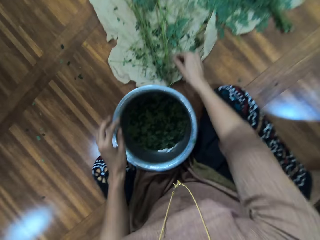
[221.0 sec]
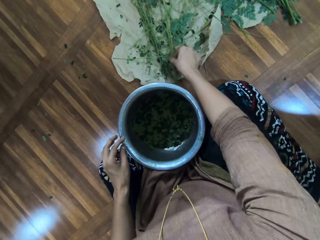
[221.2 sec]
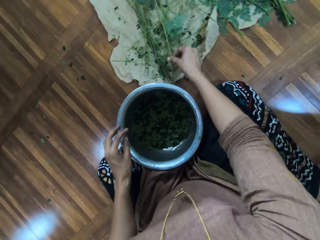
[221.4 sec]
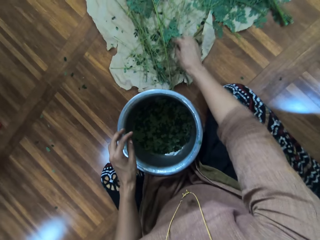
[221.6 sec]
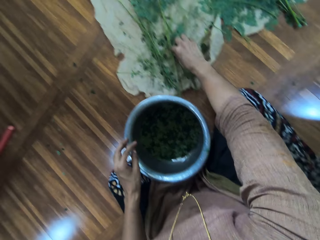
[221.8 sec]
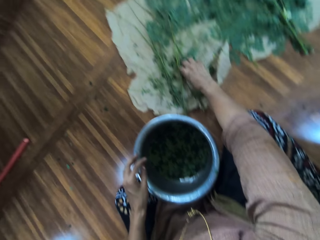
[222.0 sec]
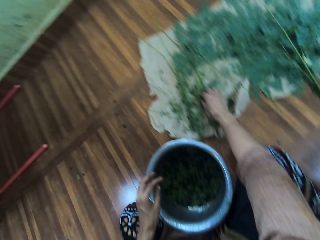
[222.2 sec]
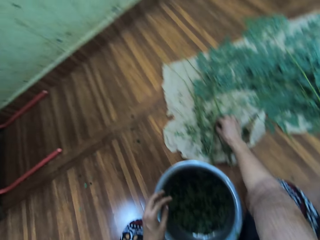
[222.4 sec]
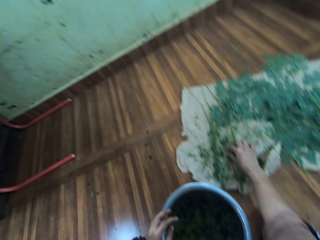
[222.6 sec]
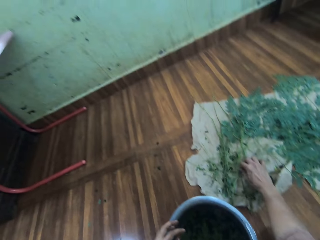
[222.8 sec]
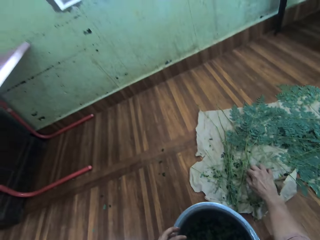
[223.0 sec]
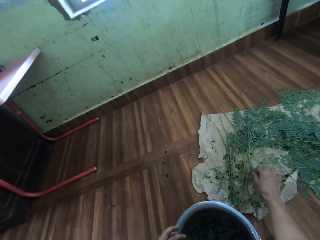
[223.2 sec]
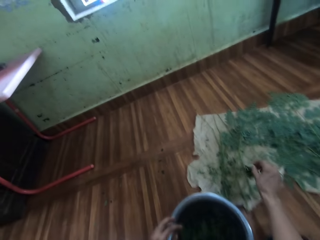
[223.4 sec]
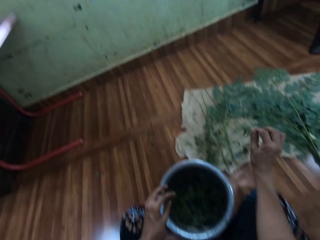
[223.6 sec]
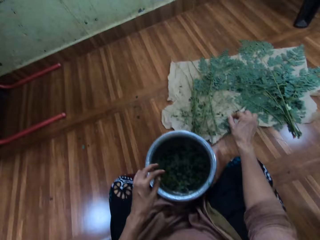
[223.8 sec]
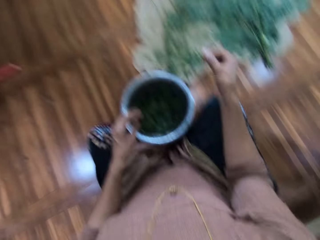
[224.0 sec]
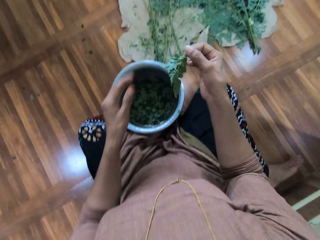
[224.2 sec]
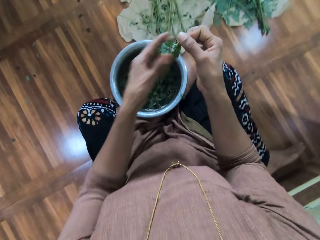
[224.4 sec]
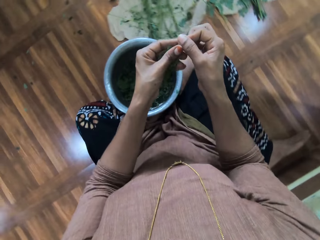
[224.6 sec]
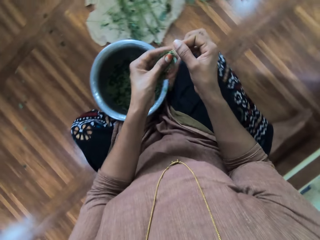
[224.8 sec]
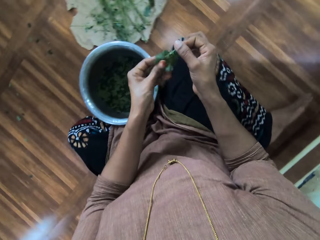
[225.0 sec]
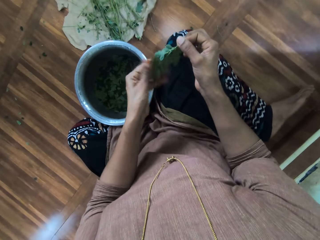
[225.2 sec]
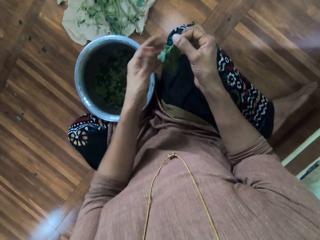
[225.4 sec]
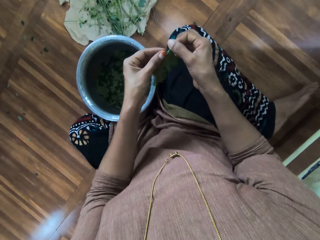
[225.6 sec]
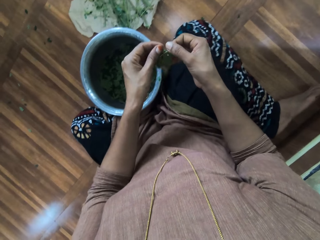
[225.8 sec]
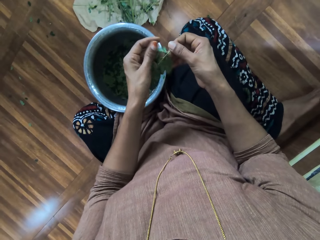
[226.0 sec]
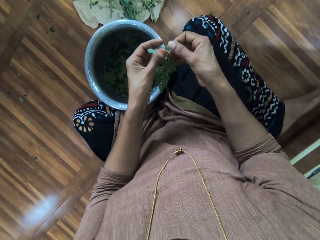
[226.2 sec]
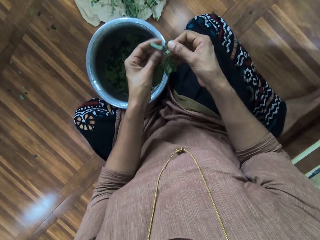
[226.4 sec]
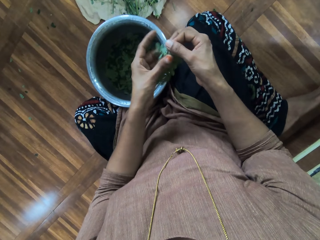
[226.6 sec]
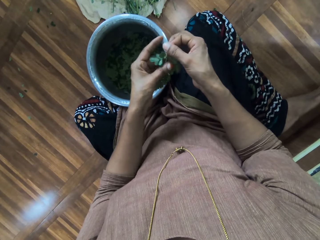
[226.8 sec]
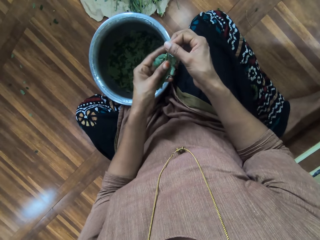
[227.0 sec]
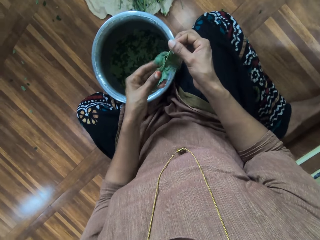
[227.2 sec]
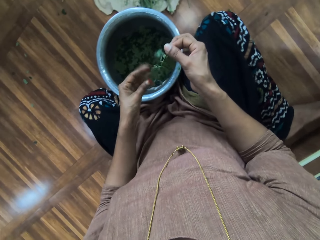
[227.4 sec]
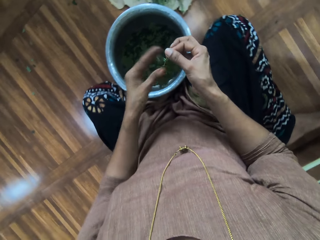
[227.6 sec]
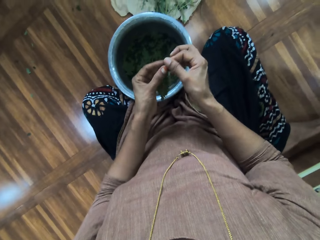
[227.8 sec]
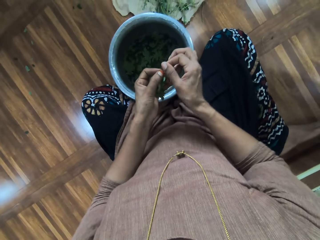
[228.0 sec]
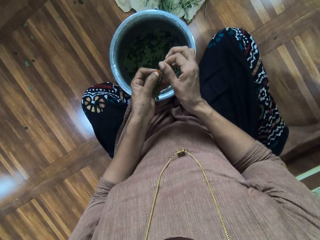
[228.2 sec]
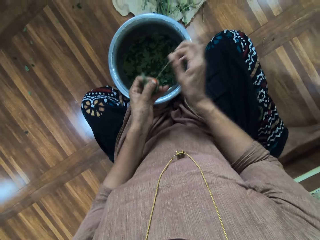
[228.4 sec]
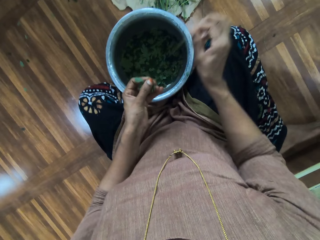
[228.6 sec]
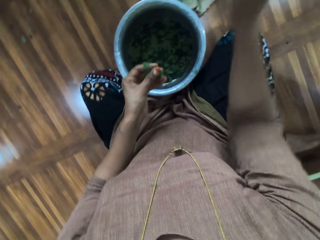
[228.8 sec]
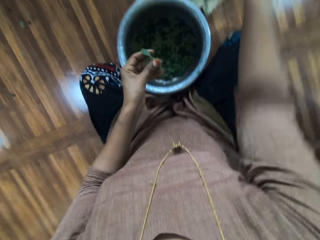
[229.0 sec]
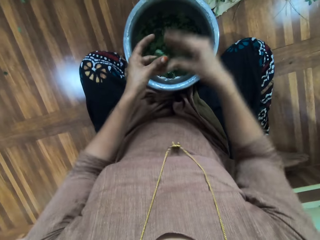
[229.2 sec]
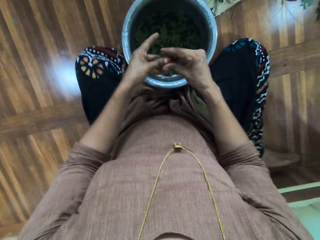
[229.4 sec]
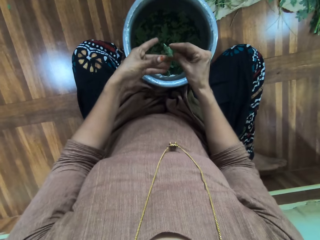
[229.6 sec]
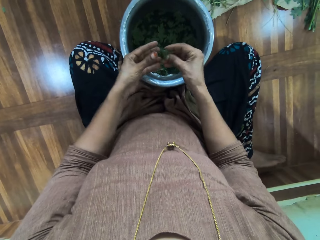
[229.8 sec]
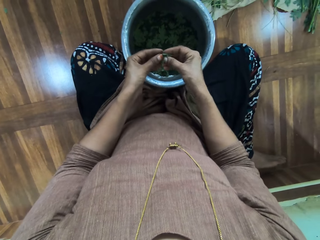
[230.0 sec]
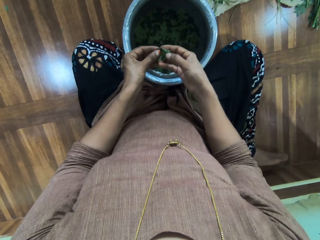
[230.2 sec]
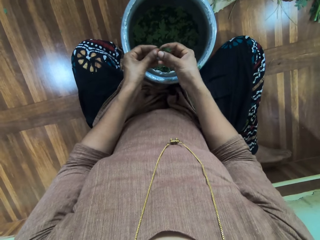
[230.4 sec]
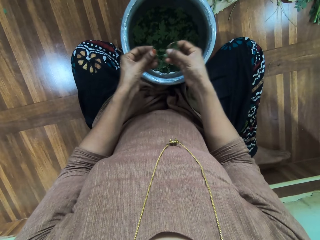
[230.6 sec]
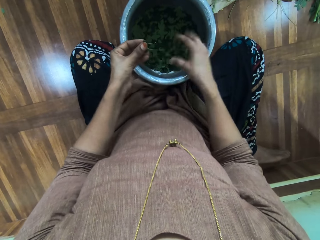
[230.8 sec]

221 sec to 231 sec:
The camera wearer puts the branch down. They cut the branch. They move their hand on the branch. They remove leaves on the branch and put the branch down.

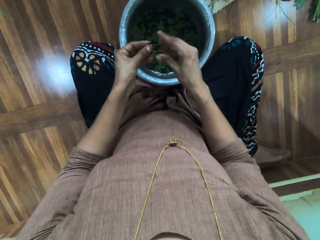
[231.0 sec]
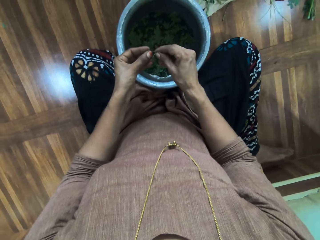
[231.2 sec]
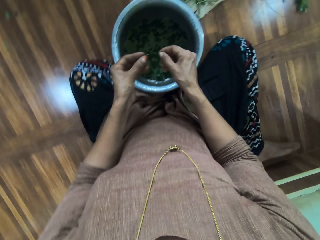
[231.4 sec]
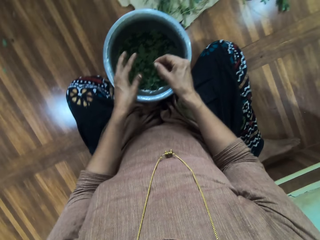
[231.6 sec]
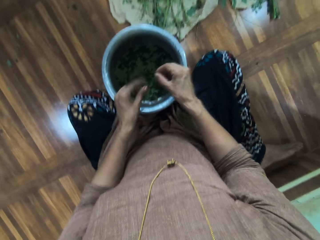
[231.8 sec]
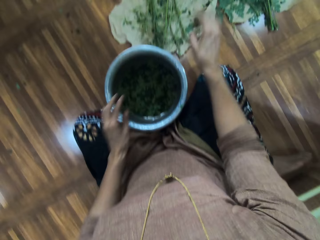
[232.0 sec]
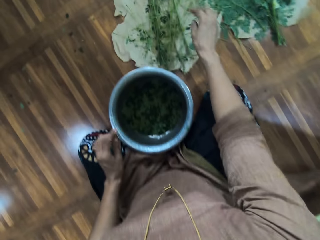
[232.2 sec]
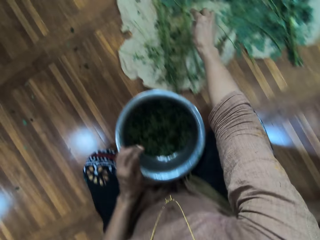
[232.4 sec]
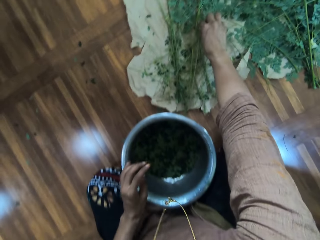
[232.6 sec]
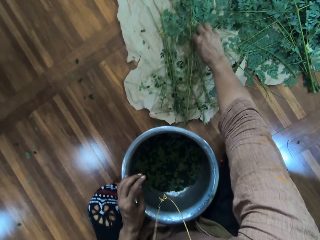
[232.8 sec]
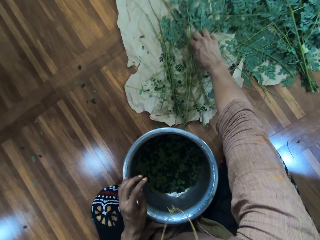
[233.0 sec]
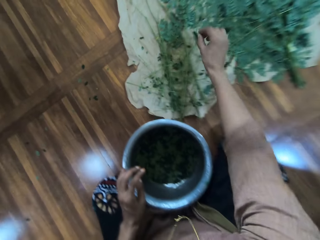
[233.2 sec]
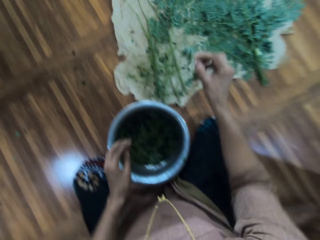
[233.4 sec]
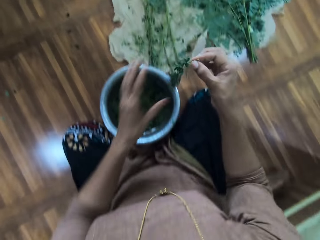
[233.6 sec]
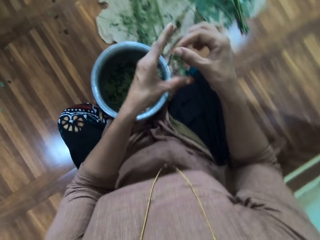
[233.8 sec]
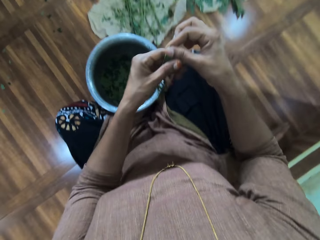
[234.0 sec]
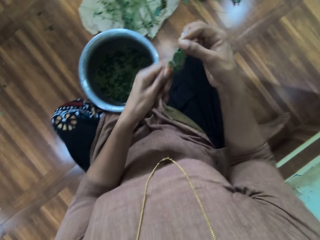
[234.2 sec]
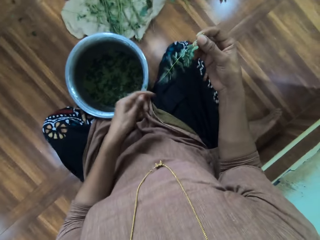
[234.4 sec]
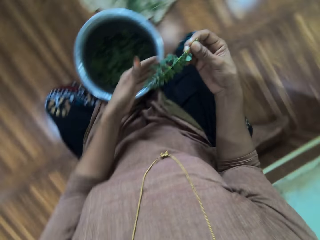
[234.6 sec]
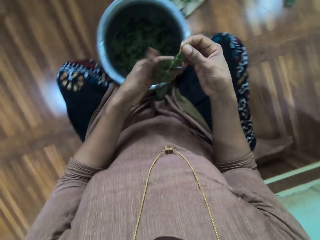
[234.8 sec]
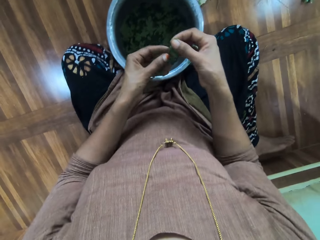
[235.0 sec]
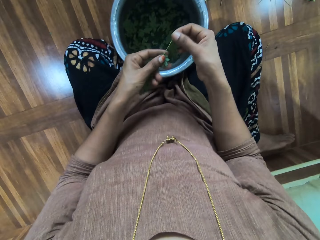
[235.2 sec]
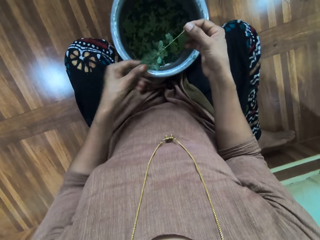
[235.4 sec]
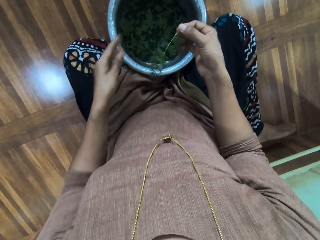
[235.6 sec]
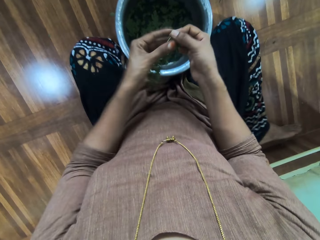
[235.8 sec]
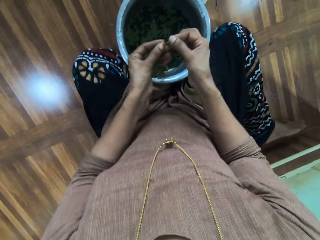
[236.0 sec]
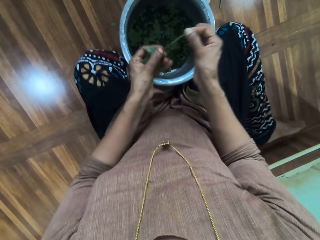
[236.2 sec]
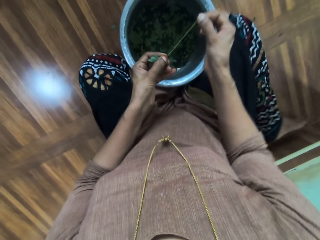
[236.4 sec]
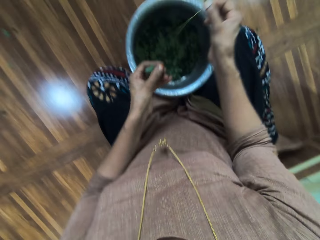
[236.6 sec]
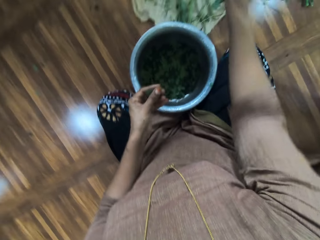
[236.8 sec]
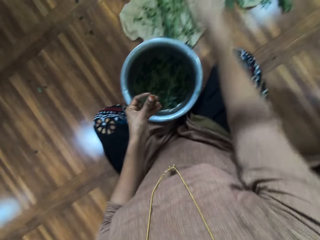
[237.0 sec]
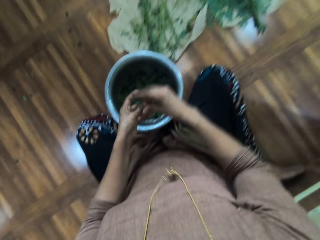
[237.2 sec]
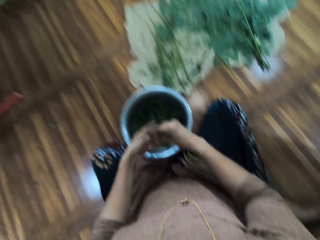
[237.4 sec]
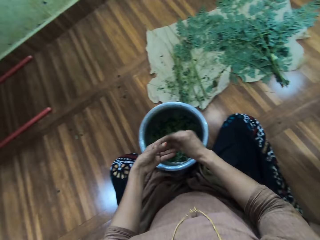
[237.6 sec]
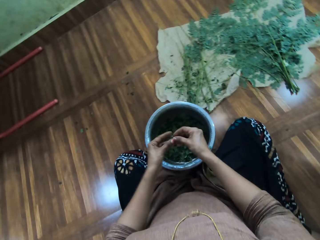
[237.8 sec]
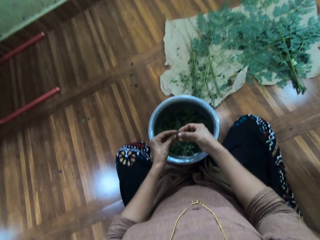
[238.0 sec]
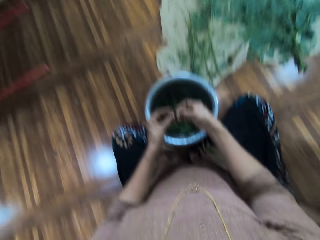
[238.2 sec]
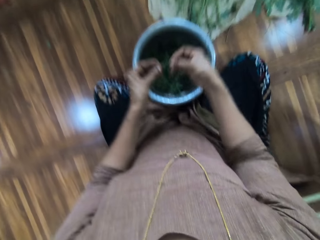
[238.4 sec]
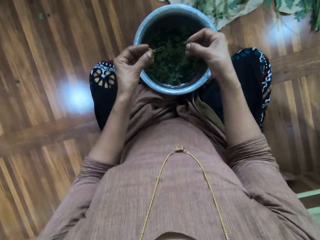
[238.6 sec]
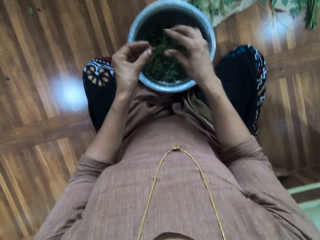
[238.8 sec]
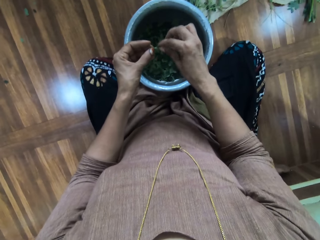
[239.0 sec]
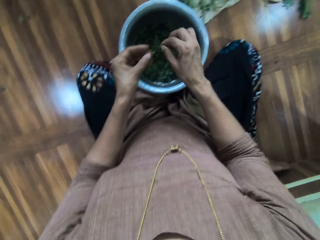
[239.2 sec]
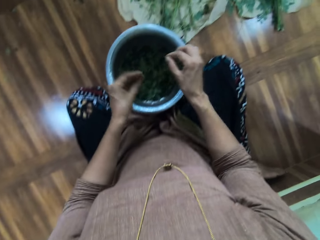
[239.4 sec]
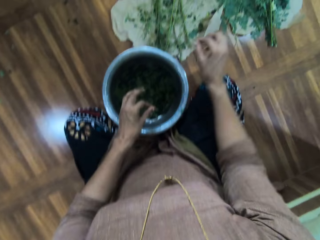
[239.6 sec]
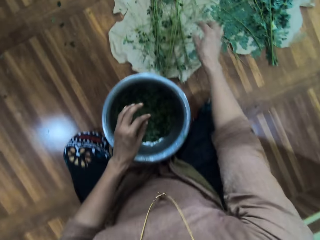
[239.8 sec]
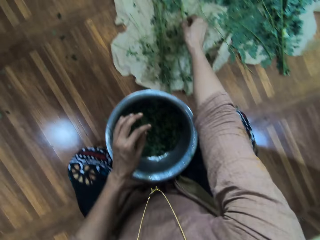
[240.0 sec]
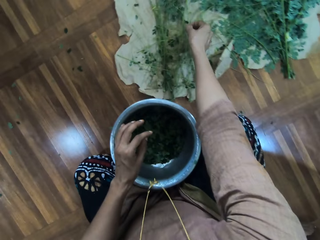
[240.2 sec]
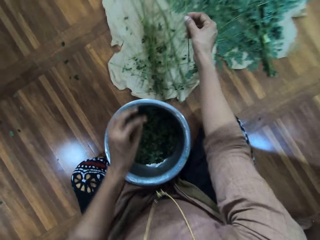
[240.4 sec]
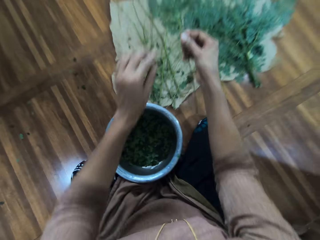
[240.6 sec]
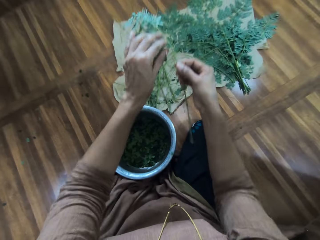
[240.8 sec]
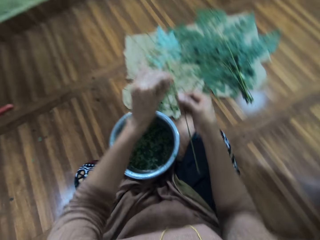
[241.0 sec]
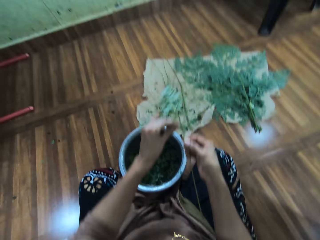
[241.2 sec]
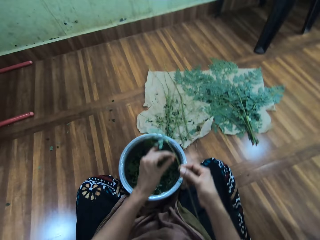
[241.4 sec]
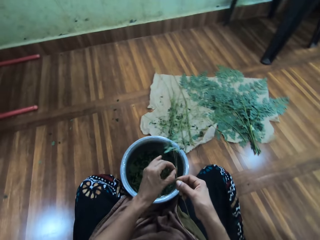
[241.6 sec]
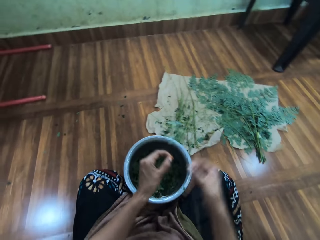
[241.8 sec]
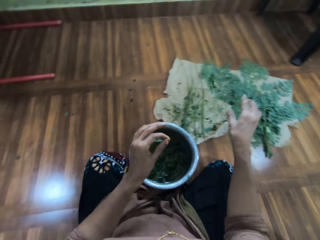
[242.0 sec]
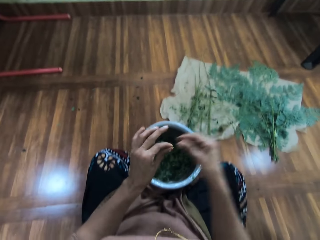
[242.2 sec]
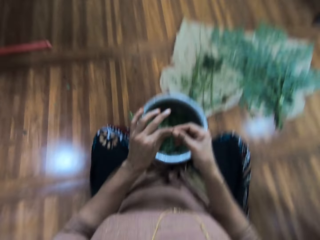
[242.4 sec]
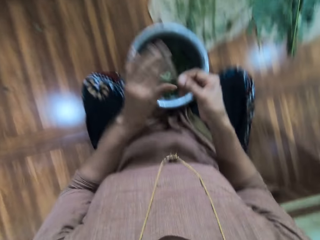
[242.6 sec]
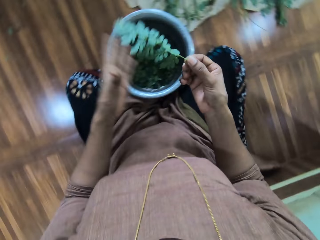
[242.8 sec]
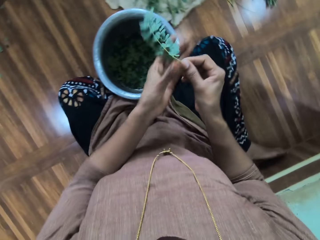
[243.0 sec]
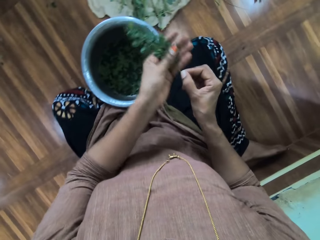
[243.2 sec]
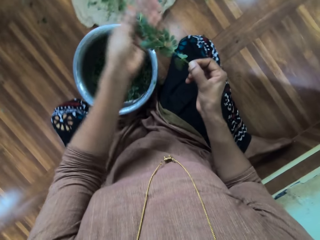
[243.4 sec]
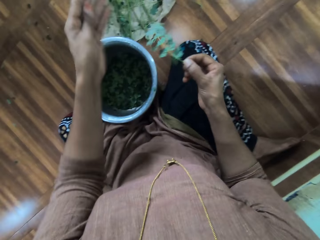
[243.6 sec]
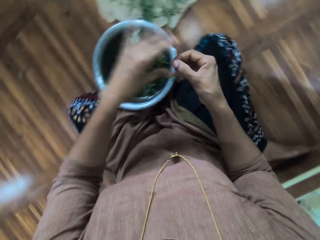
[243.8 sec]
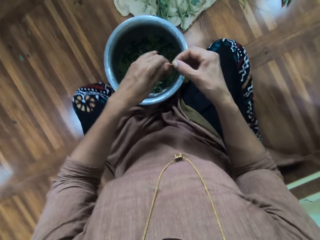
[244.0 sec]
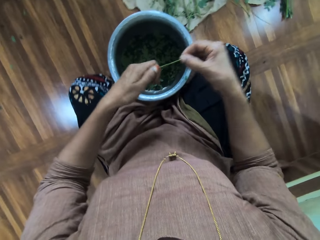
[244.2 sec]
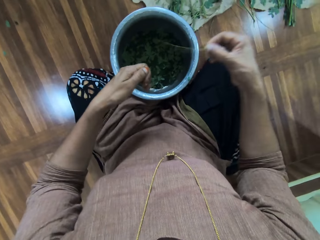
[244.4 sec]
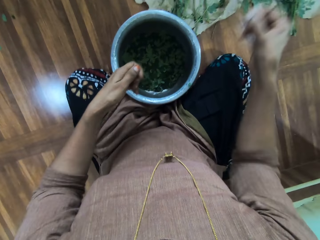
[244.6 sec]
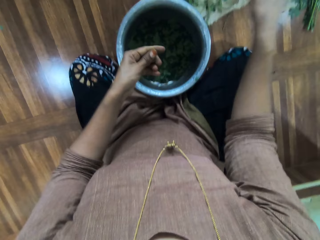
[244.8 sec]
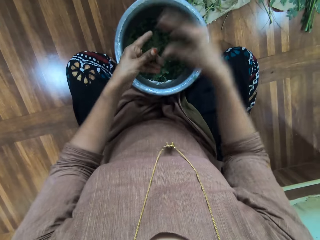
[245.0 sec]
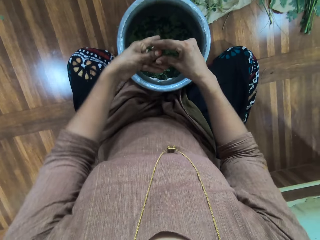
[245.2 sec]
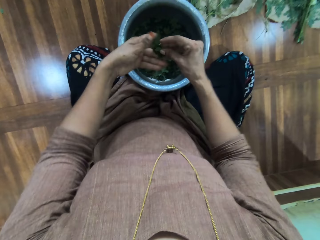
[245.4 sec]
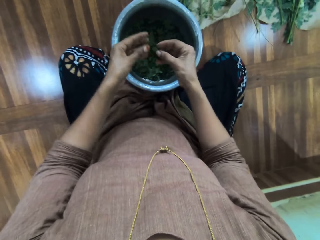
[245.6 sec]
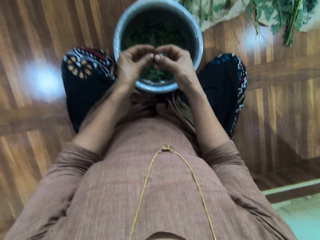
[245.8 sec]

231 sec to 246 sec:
The camera wearer removes leaves on the branch. They put the branch down. They cut the branch. They move their hand on the branch. They remove the leaves on the branch and put the branch down. They take a branch. They cut the branch. They put the branch down. They move their hand on the branch. They remove the leaves on the branch.
